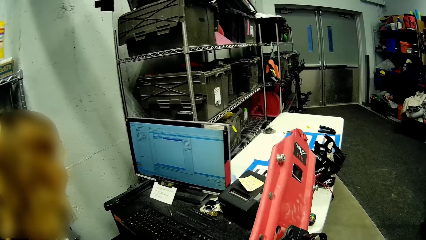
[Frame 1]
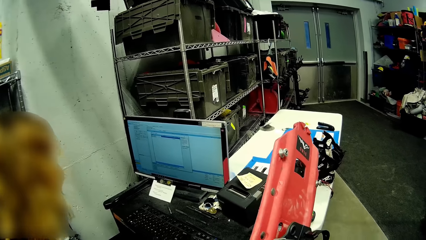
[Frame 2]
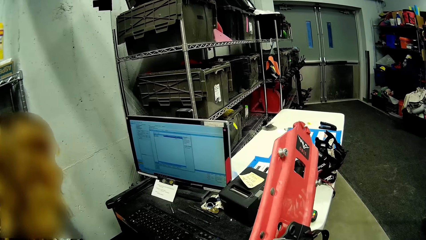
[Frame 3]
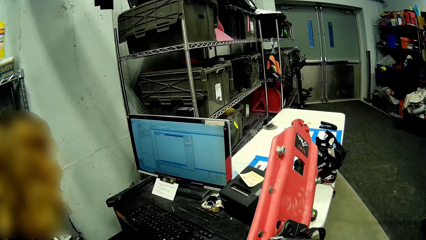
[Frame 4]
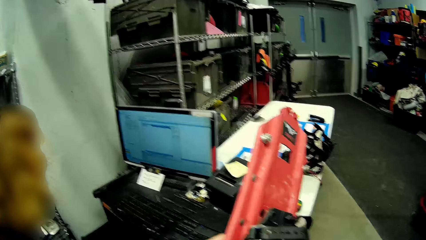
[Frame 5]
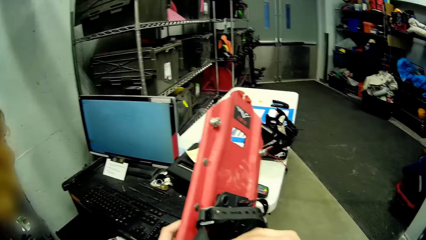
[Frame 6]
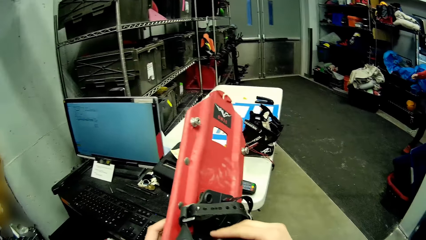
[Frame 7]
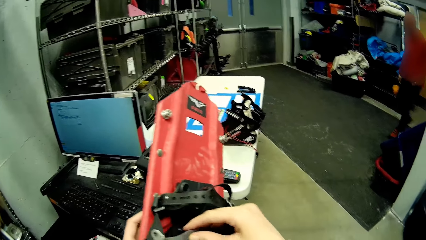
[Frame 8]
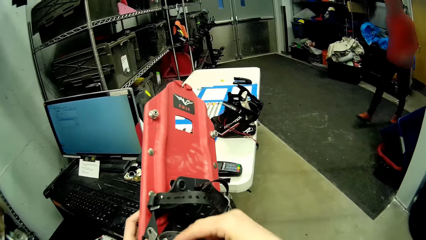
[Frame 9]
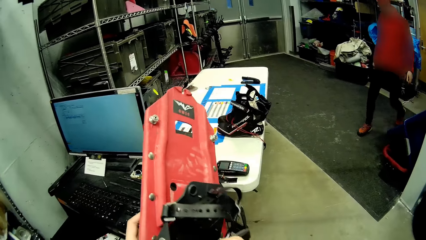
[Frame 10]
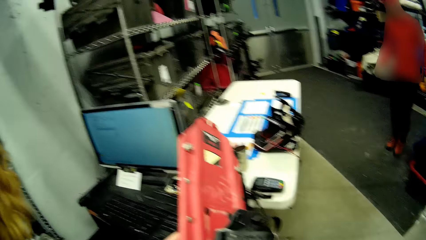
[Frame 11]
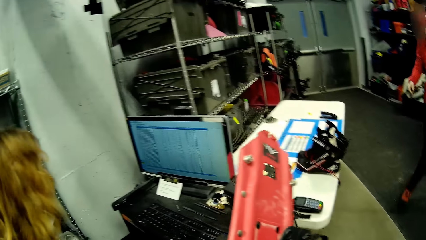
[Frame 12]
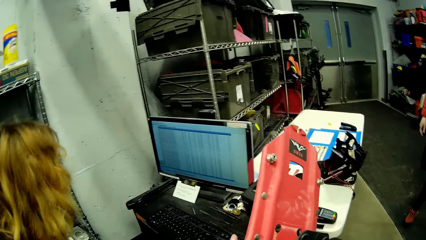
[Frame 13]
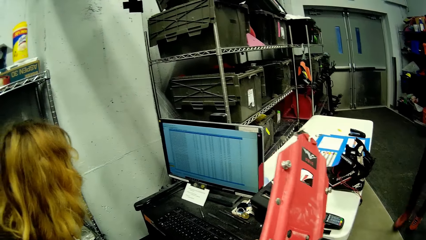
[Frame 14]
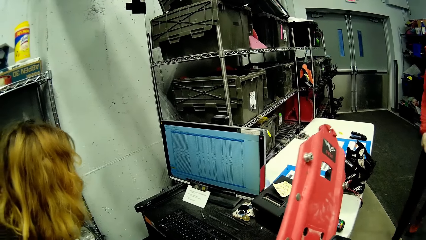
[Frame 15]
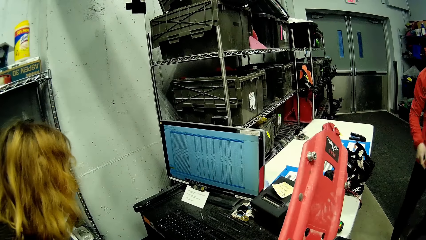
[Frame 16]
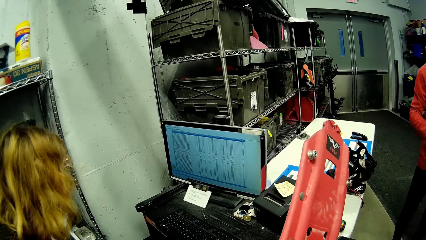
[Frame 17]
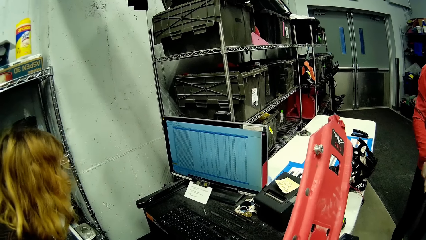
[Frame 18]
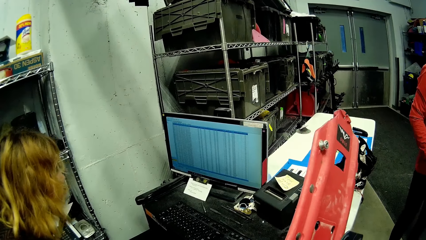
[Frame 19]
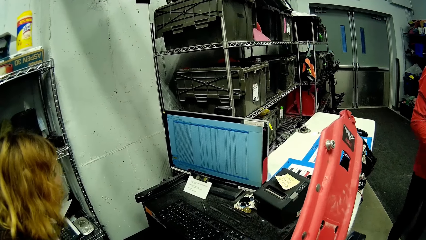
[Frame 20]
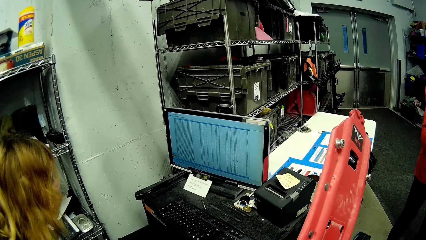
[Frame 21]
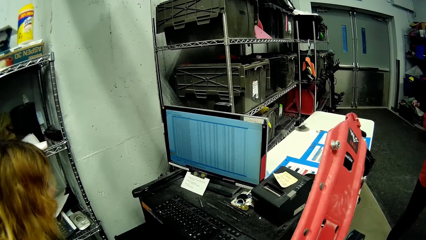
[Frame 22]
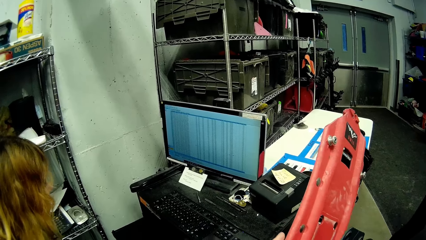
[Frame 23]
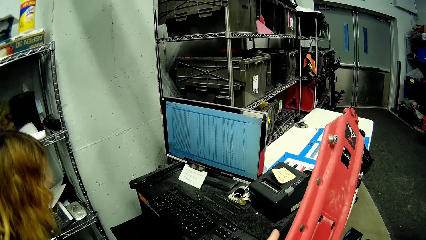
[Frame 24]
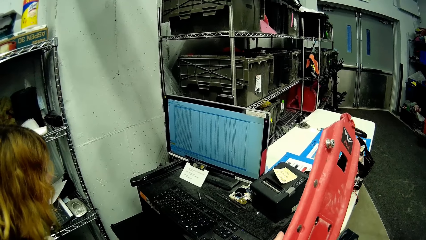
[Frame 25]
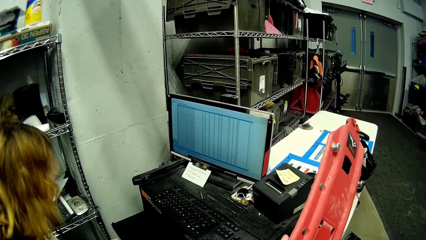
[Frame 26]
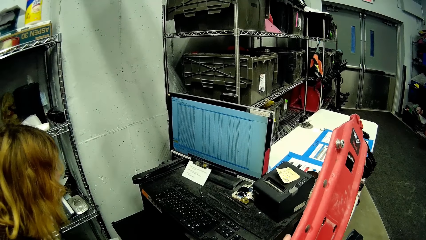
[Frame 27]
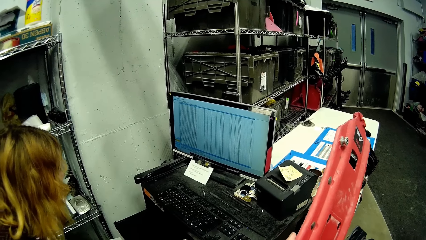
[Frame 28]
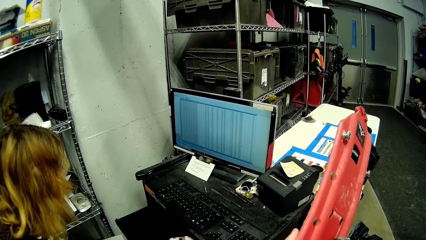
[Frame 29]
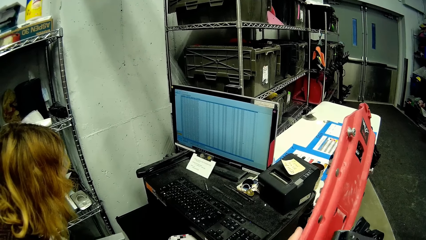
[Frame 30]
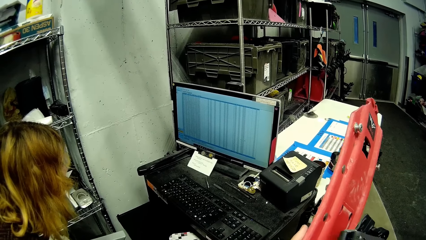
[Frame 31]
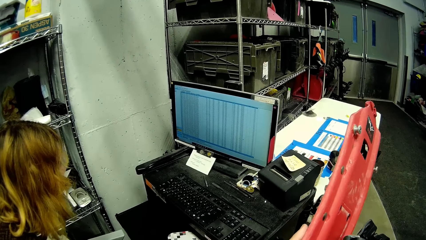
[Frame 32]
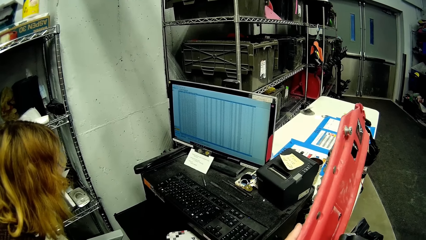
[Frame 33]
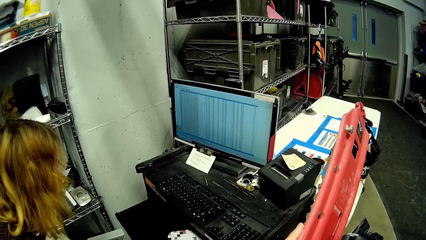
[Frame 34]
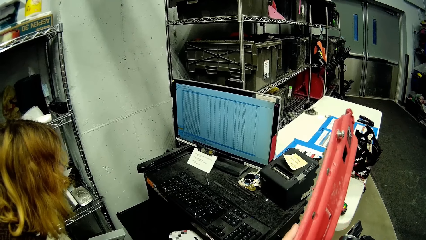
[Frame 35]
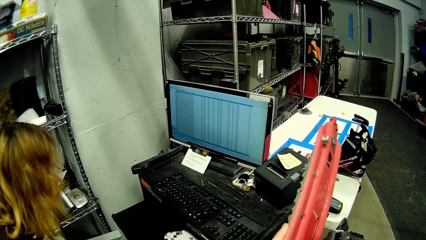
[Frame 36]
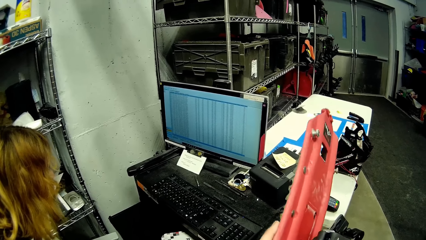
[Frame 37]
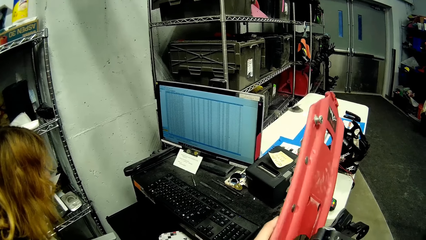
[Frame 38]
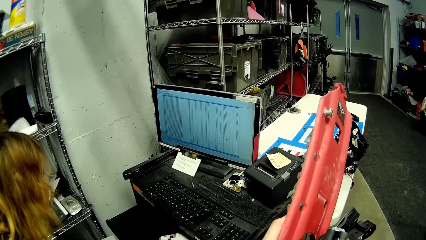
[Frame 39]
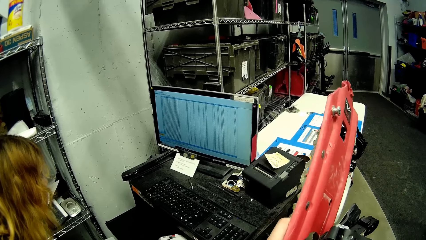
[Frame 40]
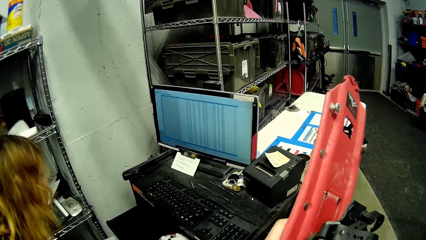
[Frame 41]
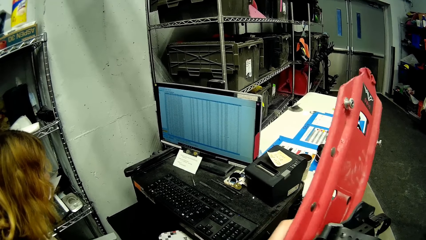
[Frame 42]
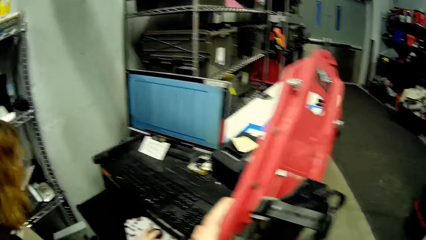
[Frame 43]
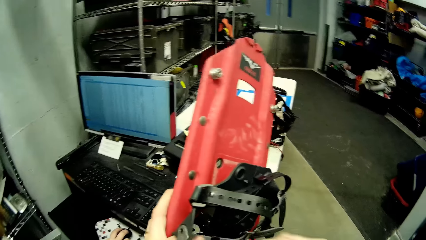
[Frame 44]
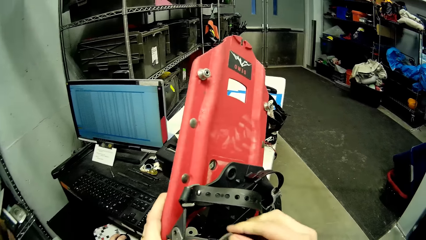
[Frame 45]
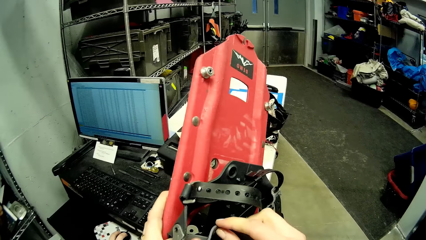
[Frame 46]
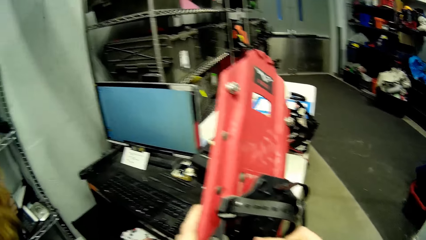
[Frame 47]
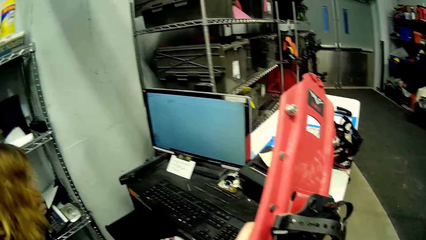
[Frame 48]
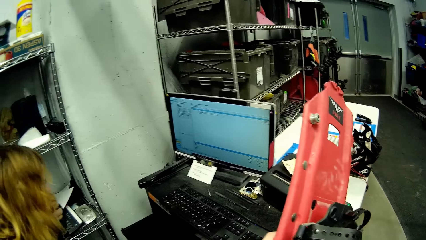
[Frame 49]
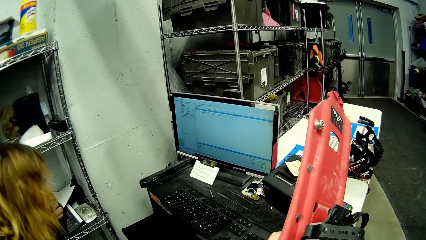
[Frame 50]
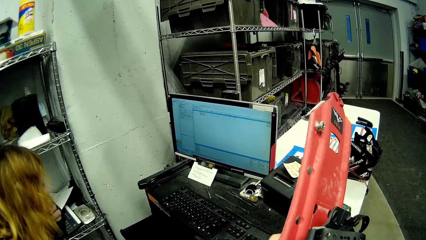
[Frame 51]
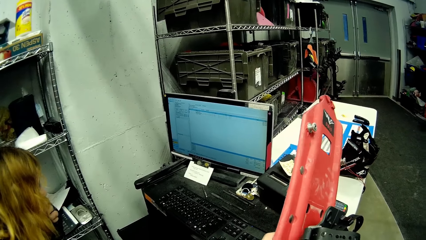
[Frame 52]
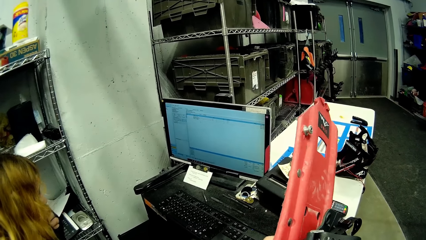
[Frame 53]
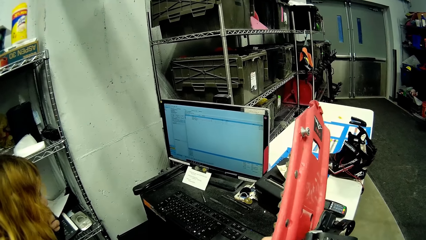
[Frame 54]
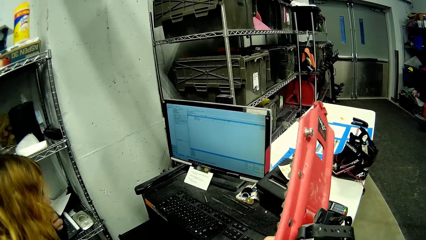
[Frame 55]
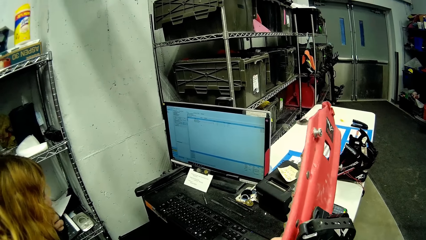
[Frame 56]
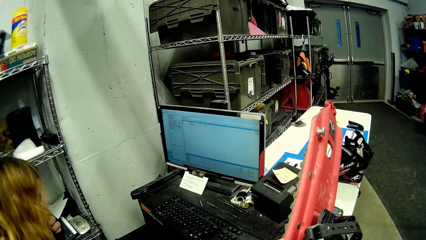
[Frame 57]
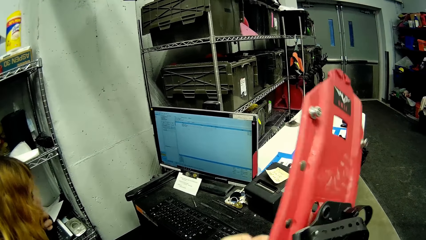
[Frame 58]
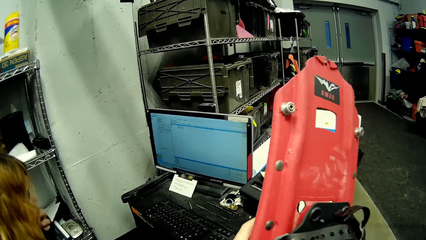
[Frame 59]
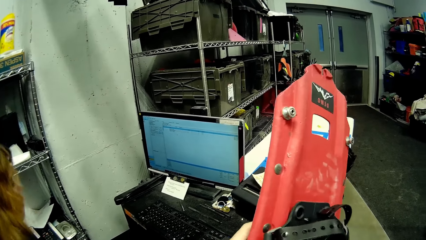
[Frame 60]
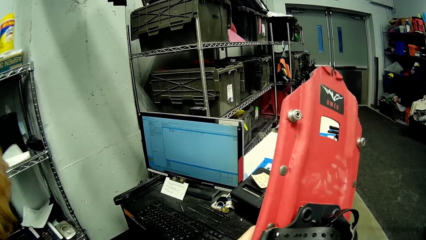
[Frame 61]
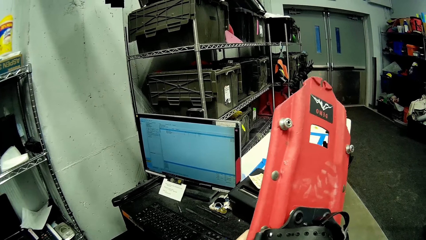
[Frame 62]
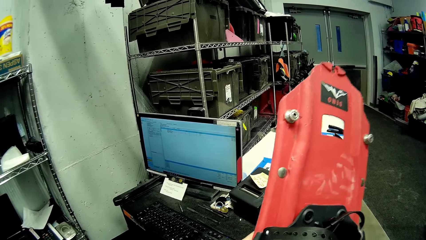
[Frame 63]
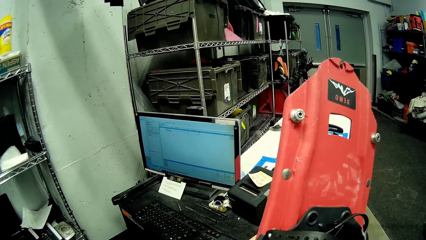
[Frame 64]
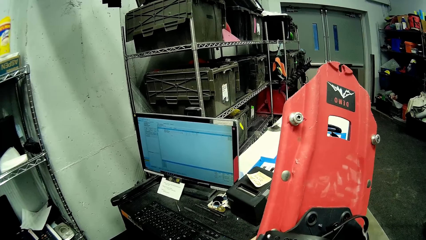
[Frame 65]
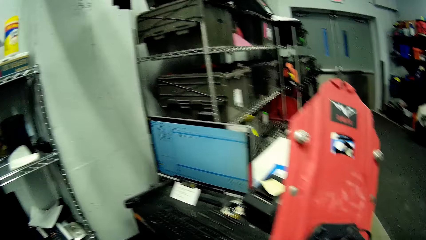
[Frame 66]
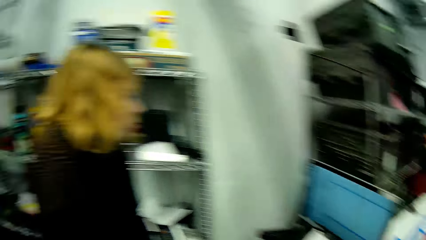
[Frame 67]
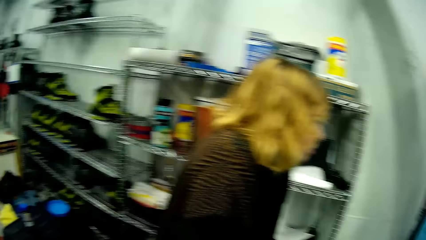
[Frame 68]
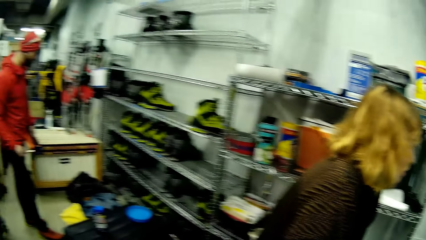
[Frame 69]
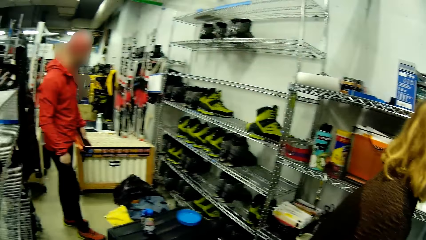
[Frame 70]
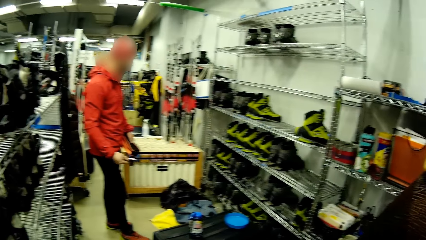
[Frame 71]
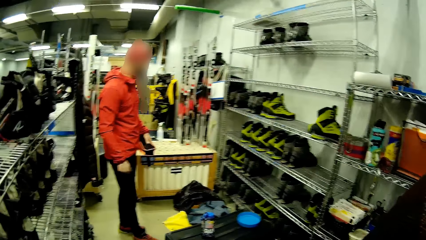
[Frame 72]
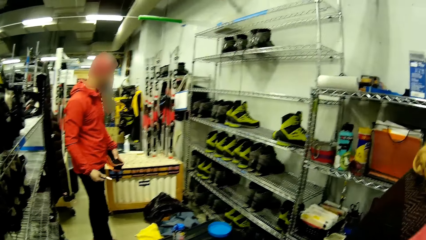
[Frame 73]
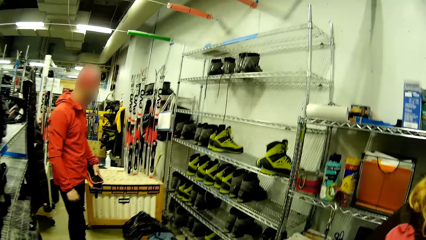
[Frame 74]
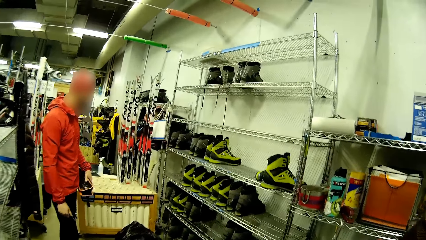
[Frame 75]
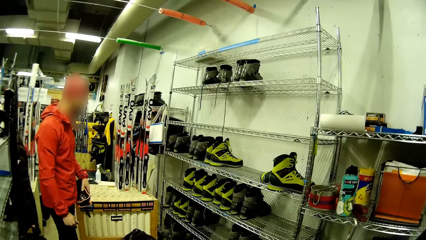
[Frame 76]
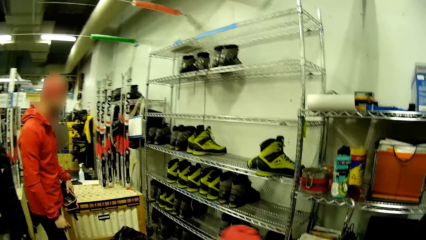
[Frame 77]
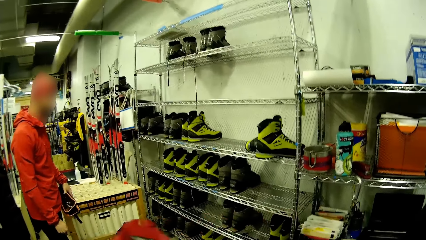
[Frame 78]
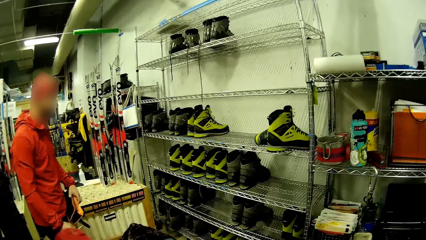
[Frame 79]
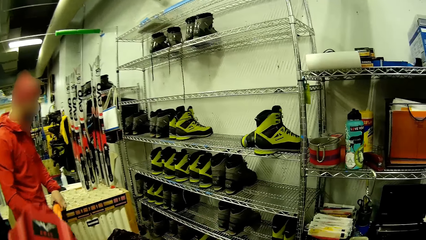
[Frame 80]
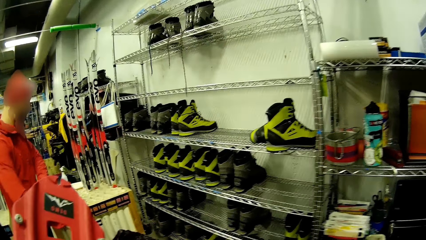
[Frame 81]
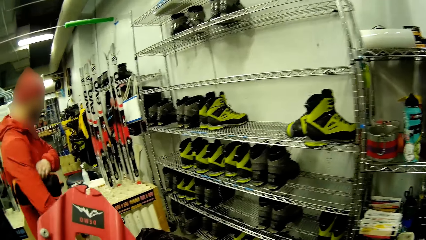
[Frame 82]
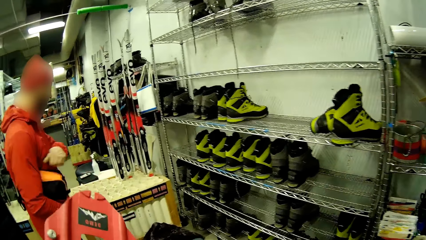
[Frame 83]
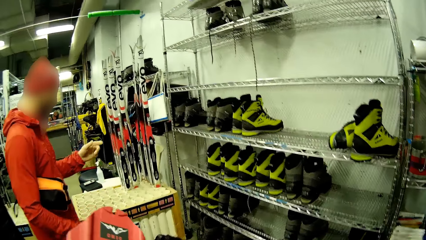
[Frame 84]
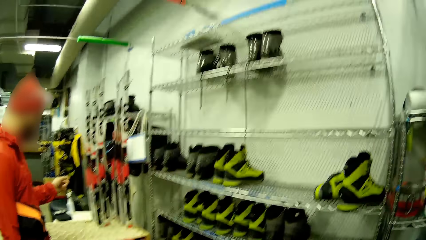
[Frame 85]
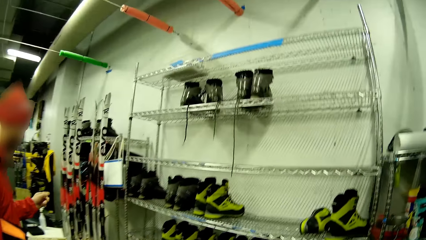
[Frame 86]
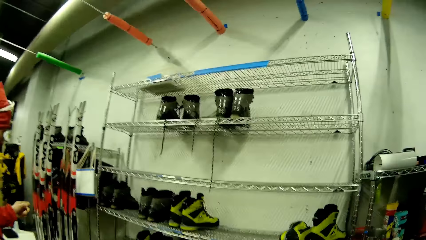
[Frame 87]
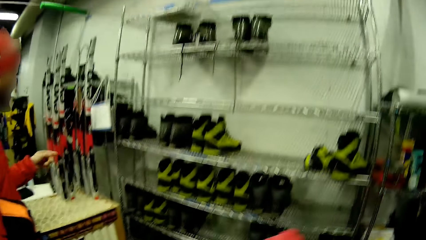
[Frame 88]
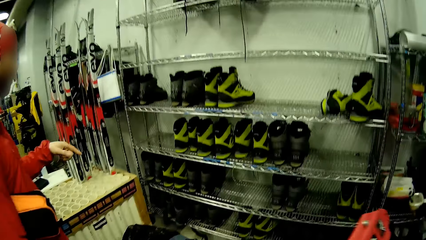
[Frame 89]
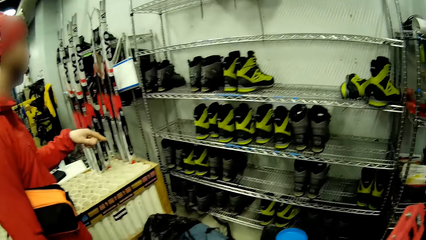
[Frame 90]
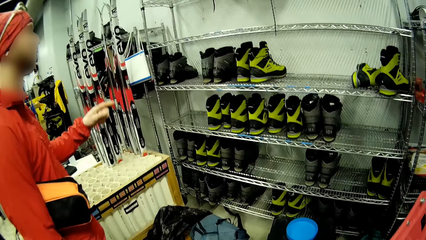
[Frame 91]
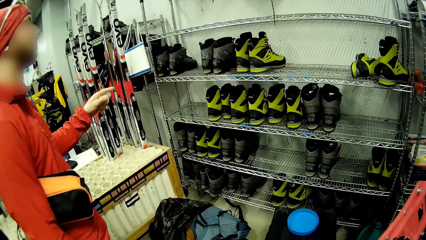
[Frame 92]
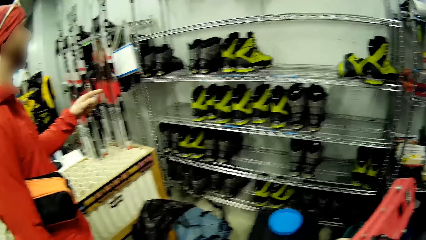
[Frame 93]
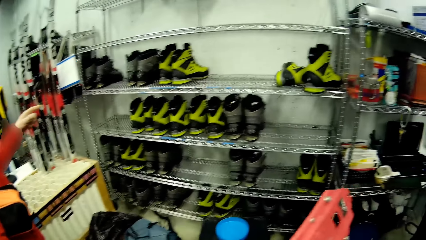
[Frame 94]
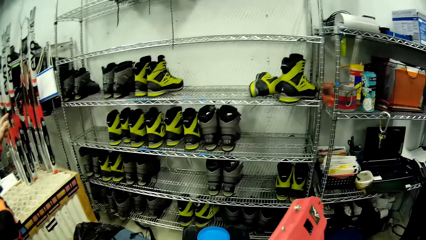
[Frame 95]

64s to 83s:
The camera wearer holds snow shoes. They look around.
